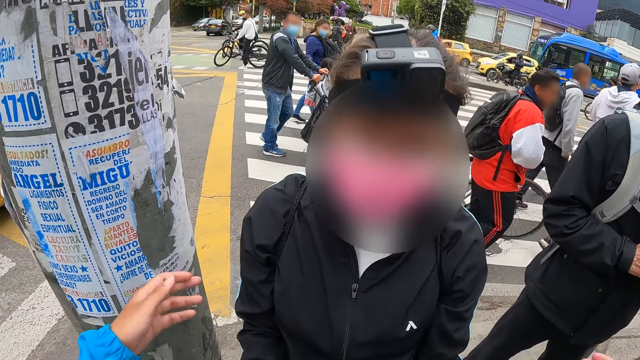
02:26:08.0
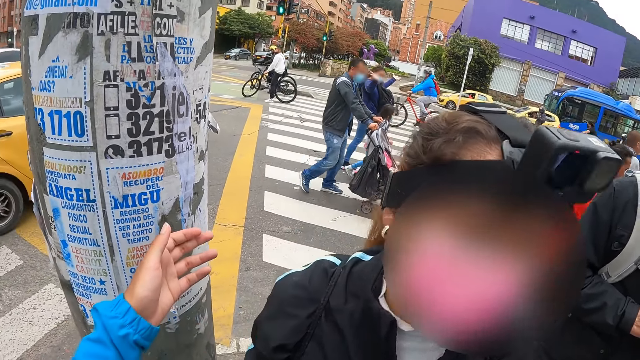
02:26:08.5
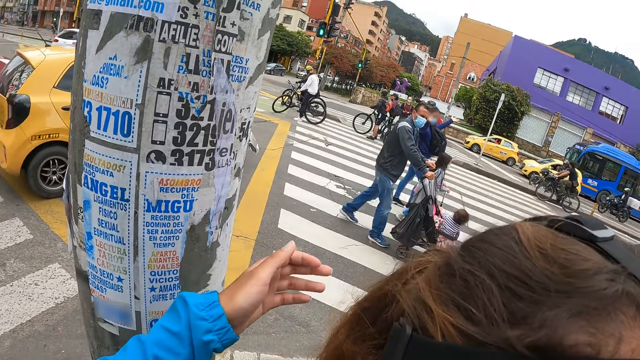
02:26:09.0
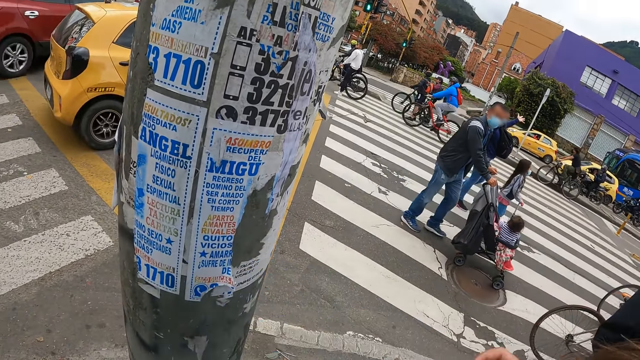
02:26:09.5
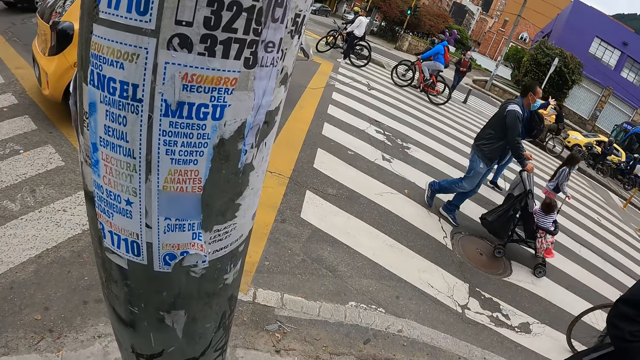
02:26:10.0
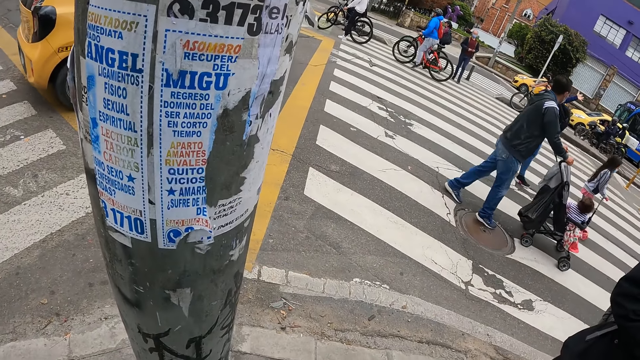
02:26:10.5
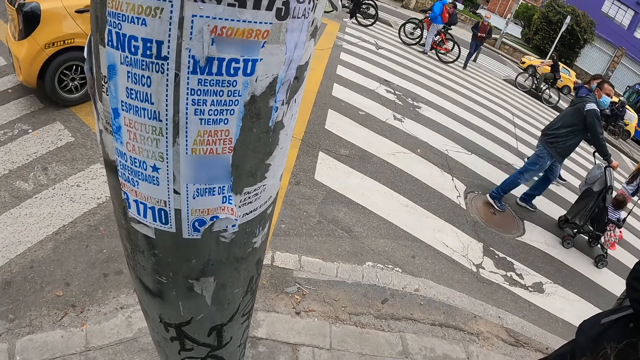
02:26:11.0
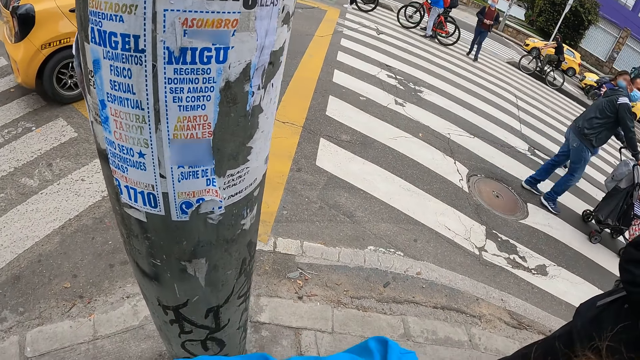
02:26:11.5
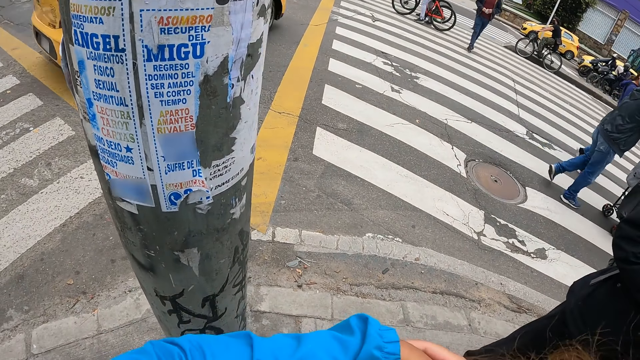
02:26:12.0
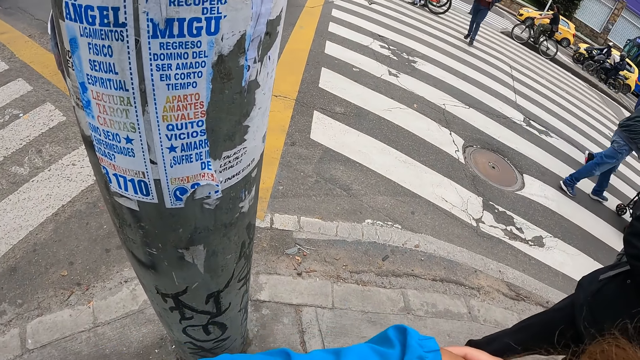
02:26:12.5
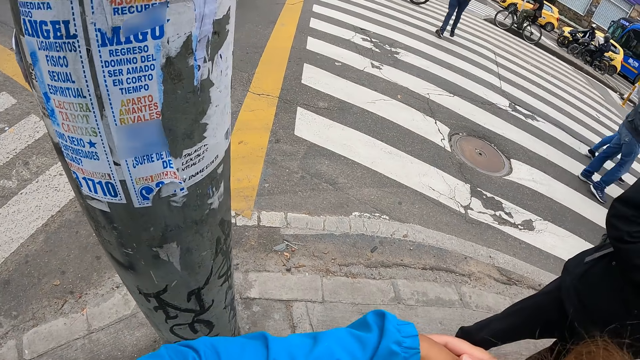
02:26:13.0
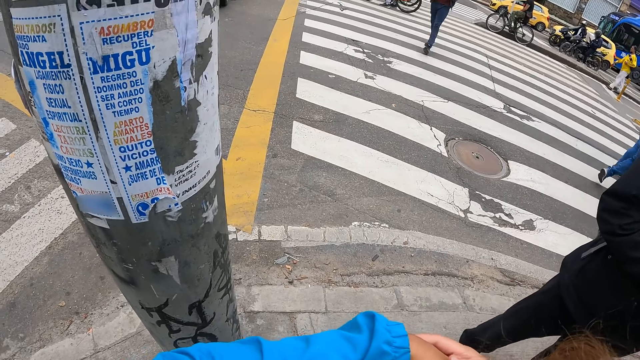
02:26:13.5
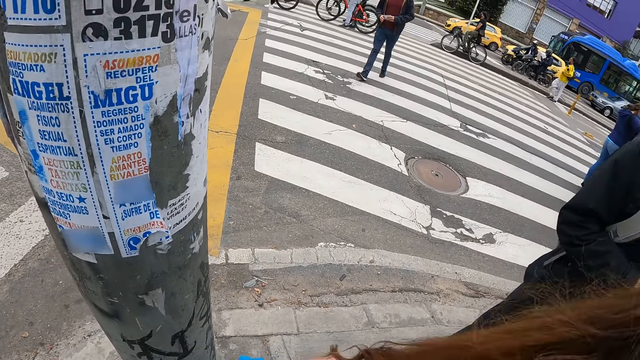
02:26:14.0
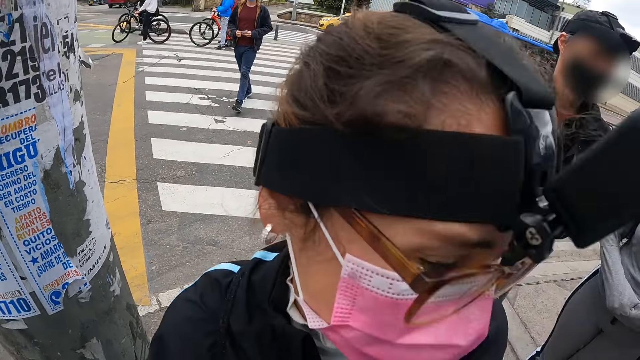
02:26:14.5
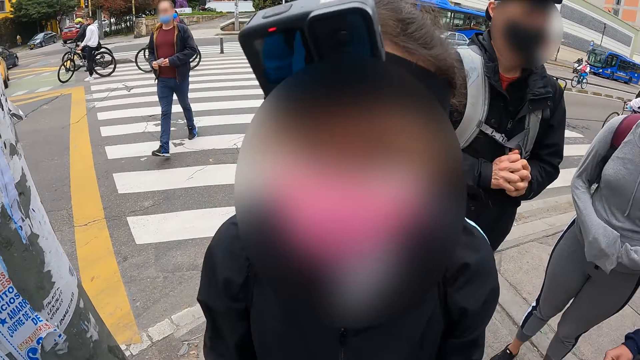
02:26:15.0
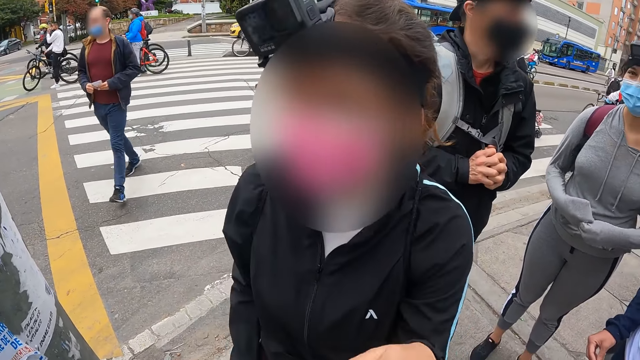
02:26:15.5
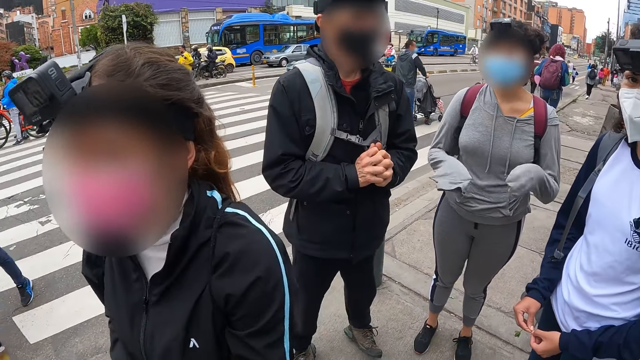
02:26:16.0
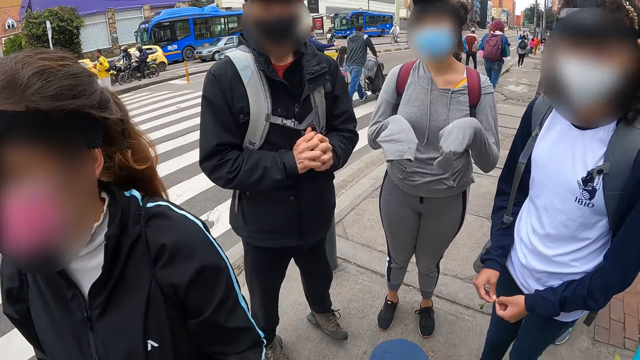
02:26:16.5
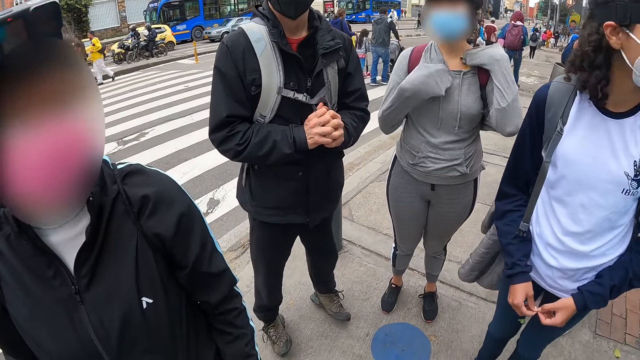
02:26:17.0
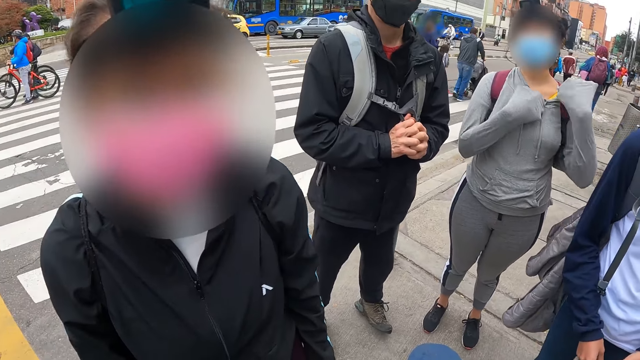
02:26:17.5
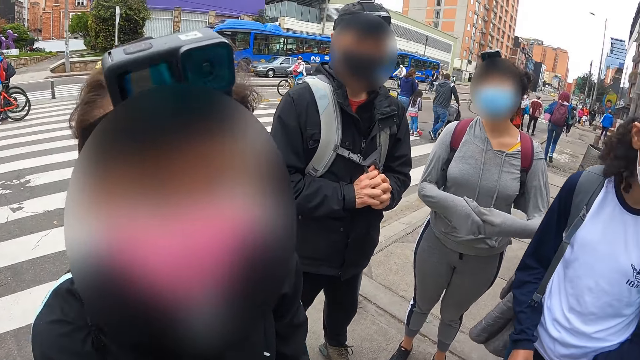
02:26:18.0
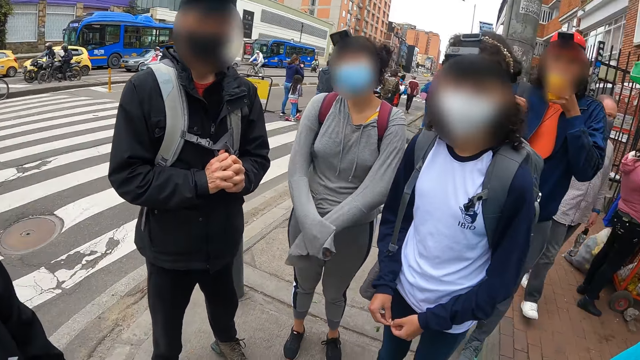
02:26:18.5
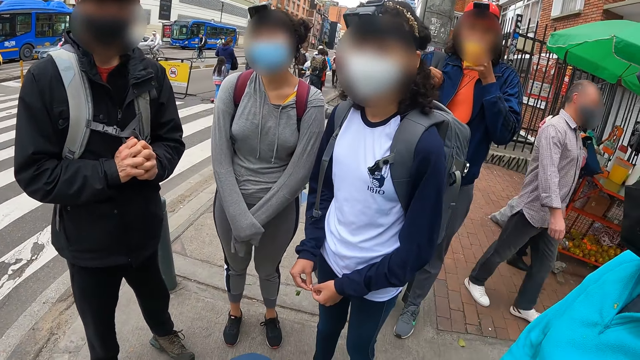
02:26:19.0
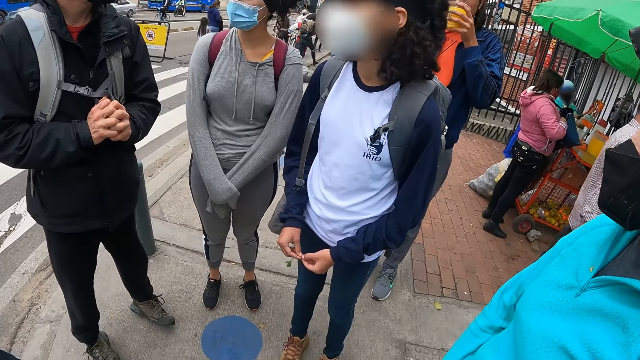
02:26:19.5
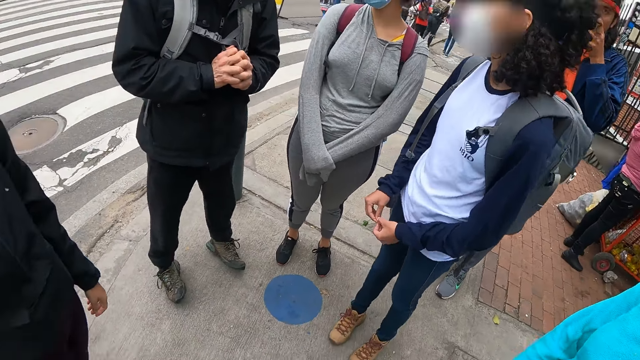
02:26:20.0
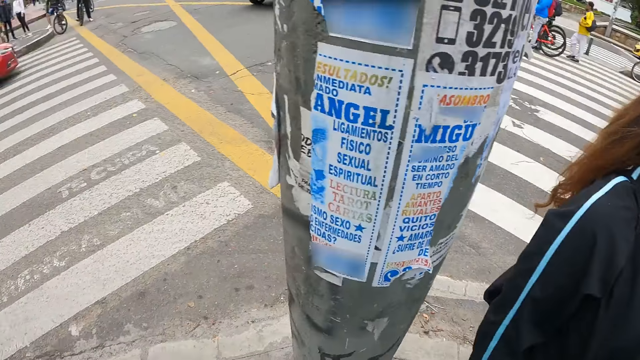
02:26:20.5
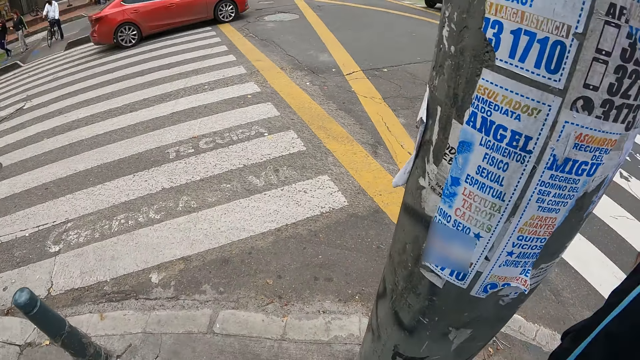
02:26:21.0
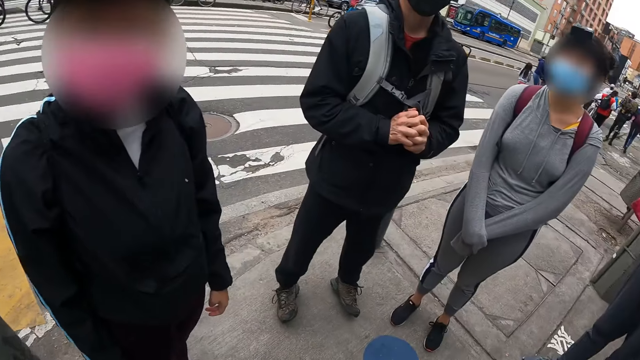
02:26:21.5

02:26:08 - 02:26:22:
The woman touches her neck with both hands. The man drinks juice from a cup in his left hand.

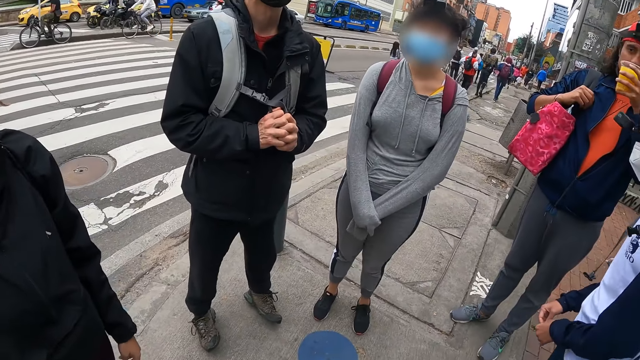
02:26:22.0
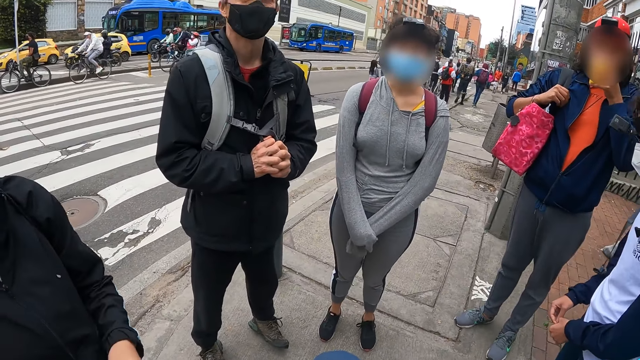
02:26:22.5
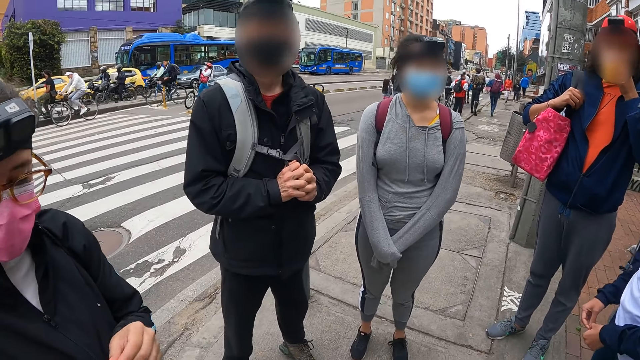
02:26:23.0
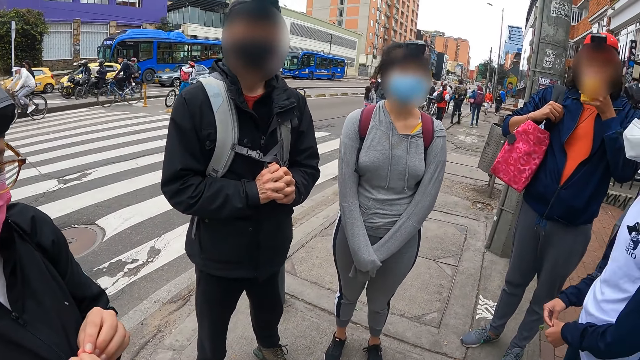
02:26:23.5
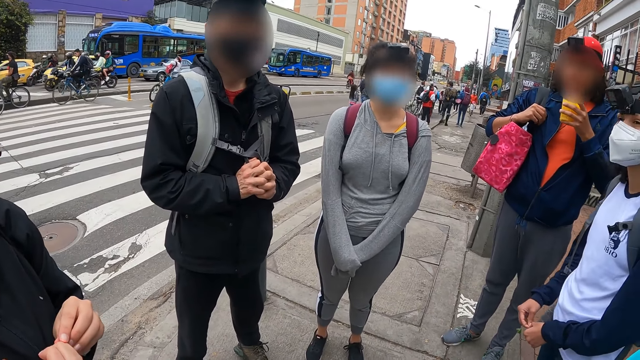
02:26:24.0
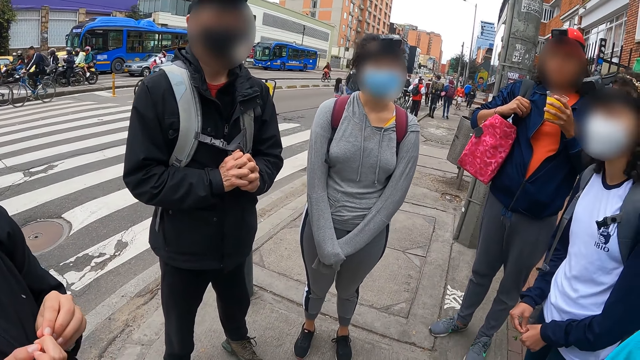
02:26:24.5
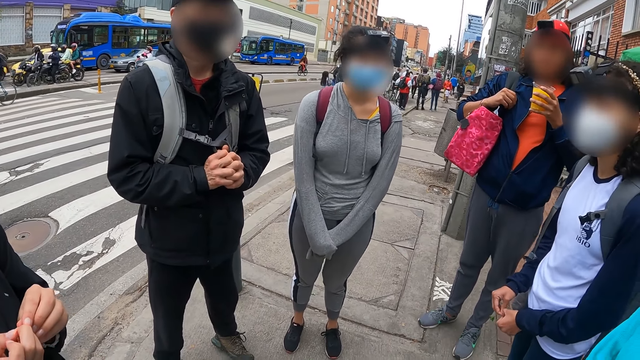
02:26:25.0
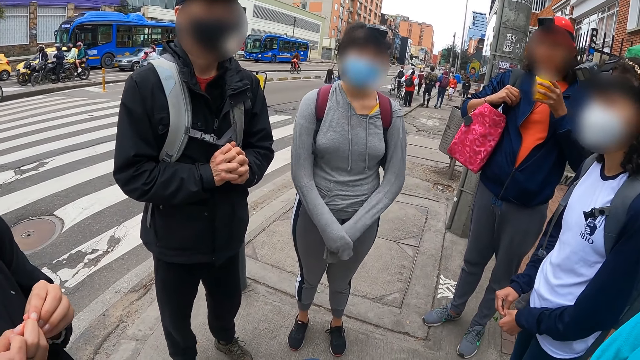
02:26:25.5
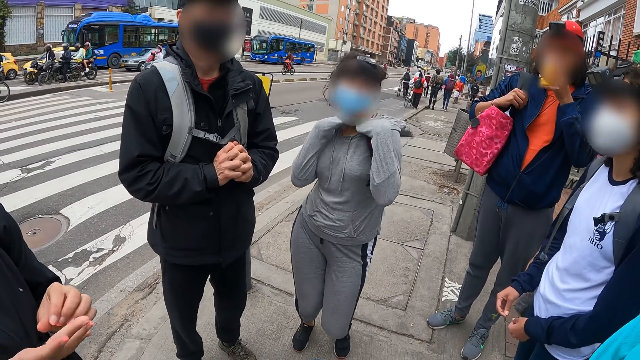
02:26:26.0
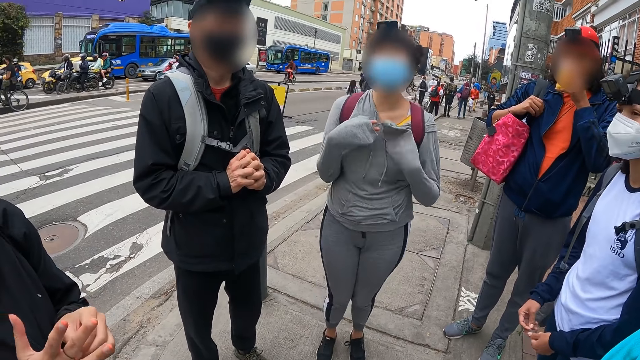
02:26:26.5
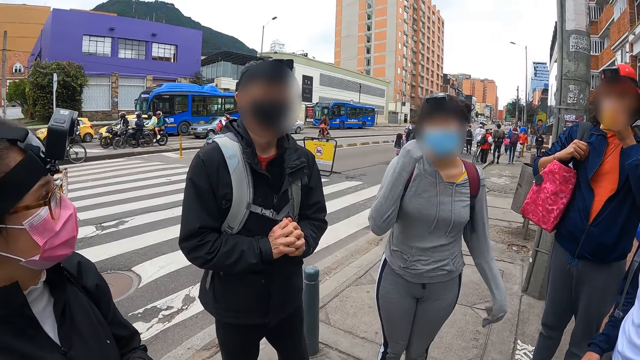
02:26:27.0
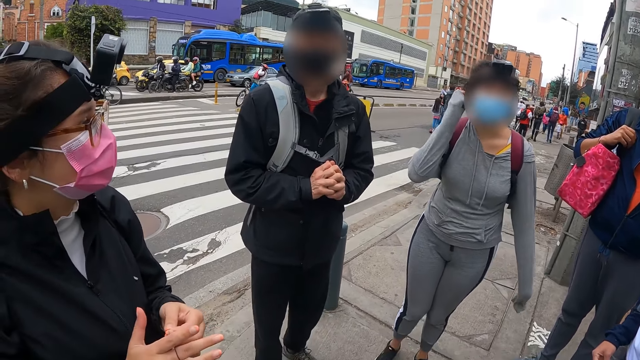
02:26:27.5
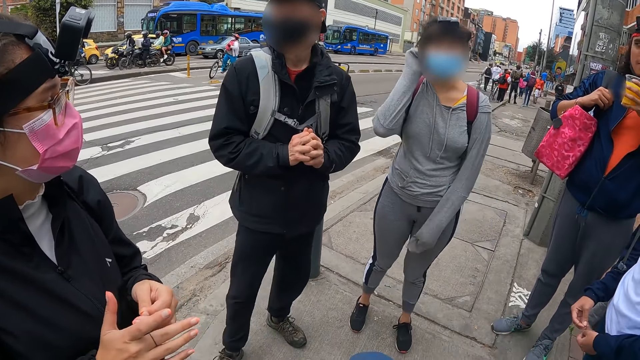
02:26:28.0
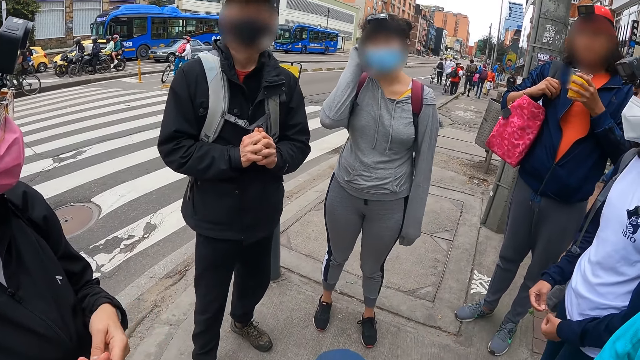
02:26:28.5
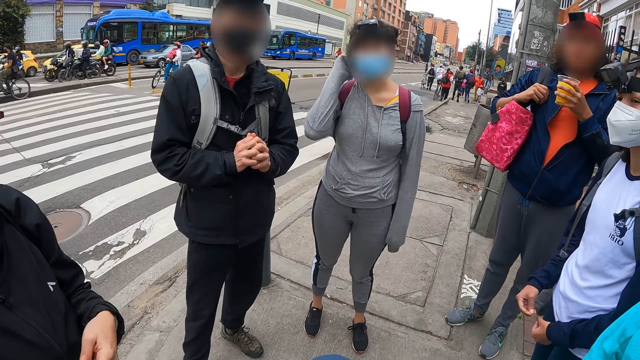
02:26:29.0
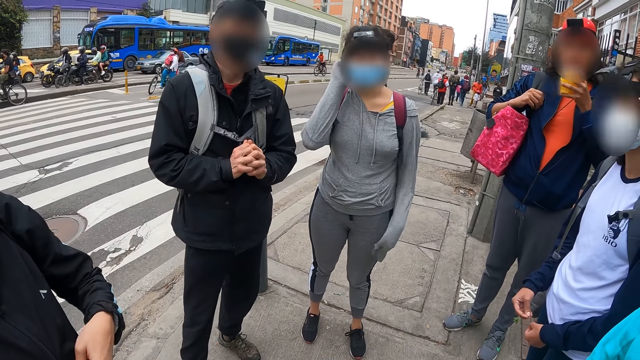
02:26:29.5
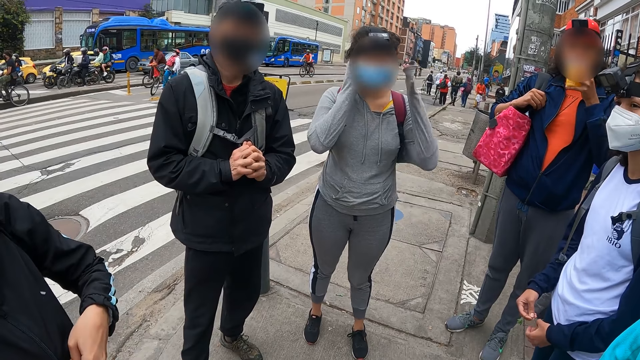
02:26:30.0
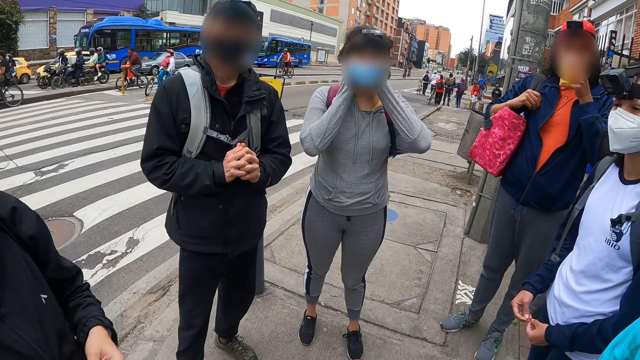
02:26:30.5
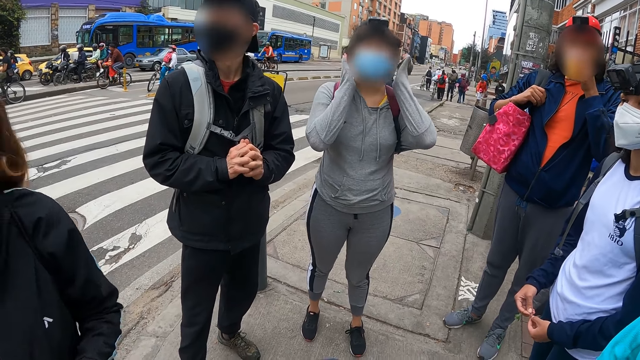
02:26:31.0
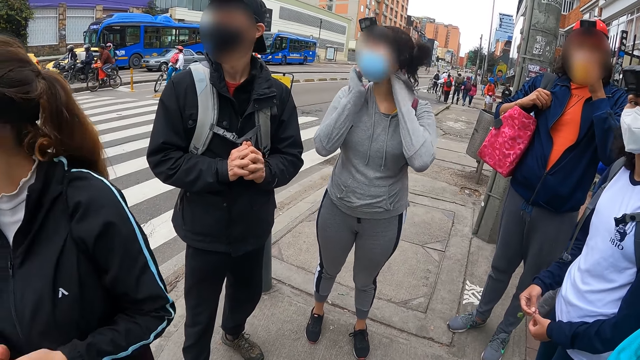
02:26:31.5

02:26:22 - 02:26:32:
The camera wearer interacts with a lady. A woman plays with a rubber band on her right hand with her left hand. Another woman adjusts her hair with her right hand. The other woman adjusts her hair with her left hand.
